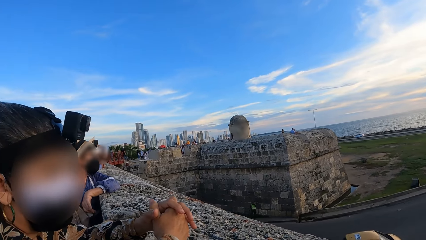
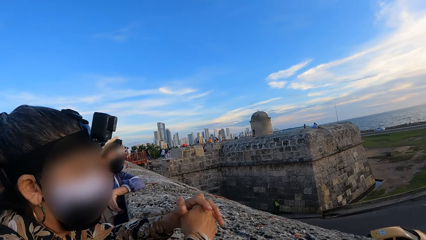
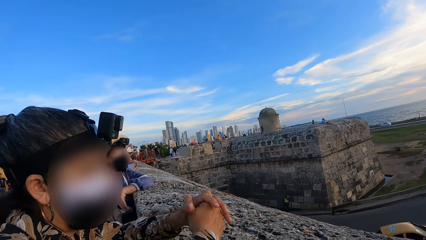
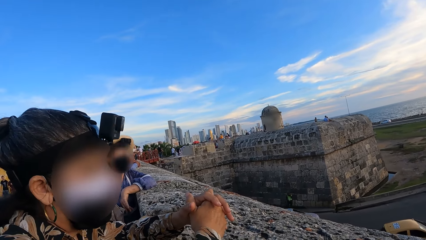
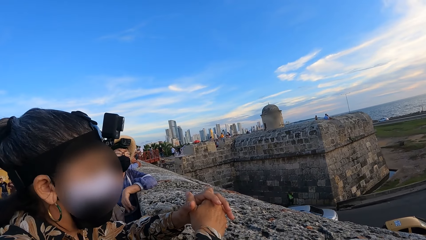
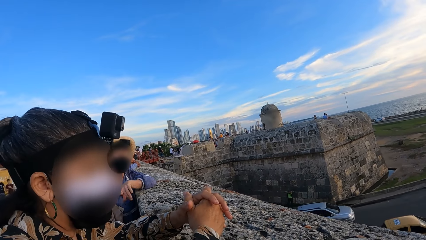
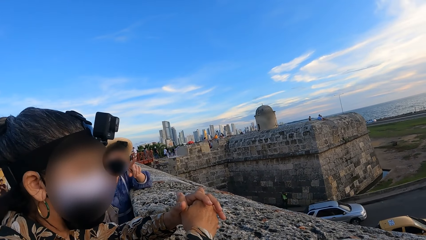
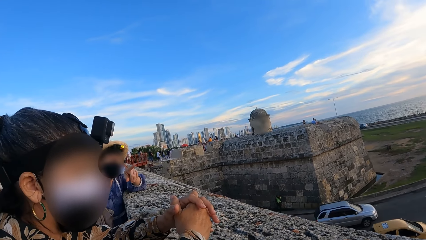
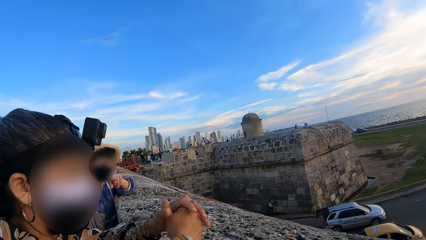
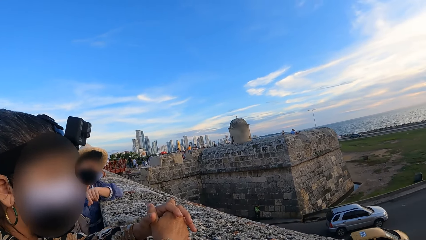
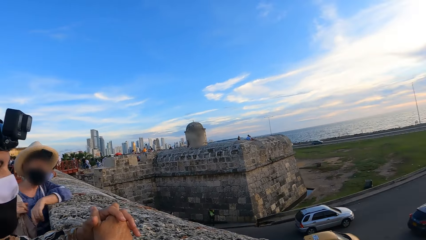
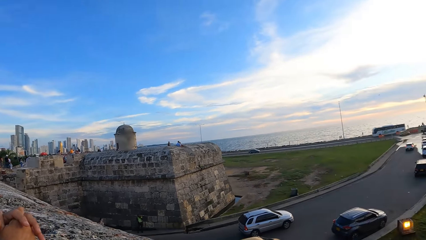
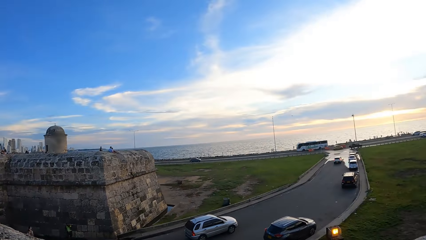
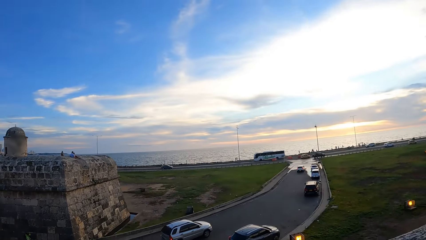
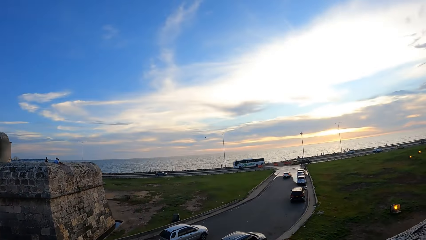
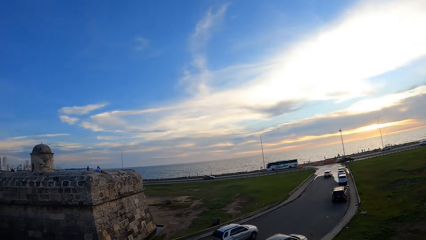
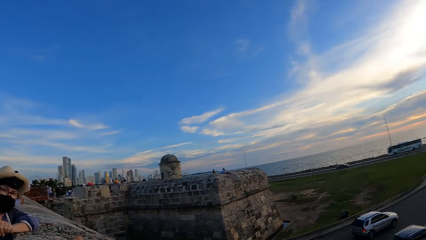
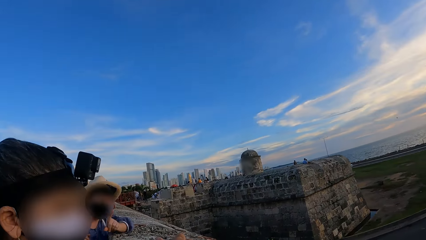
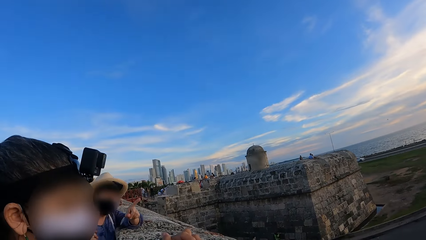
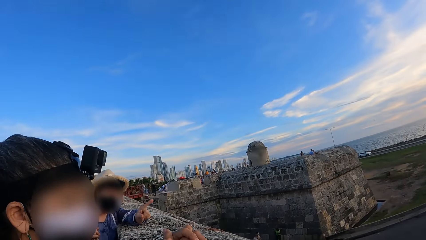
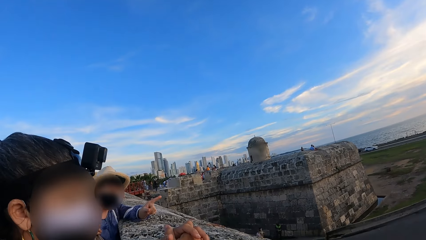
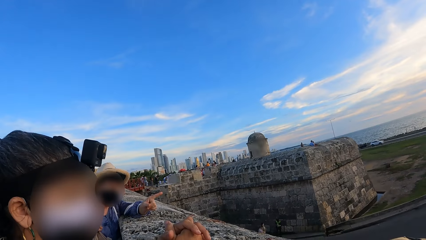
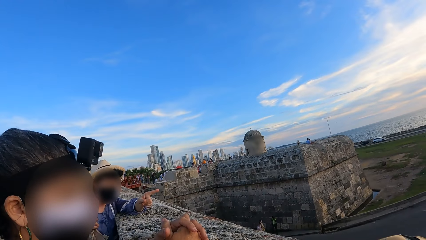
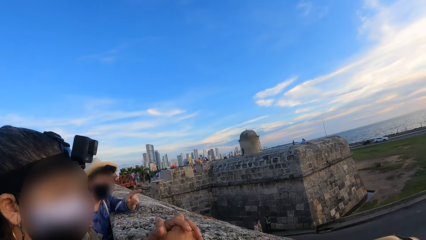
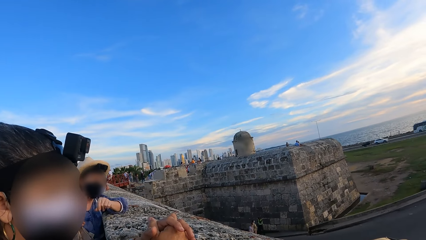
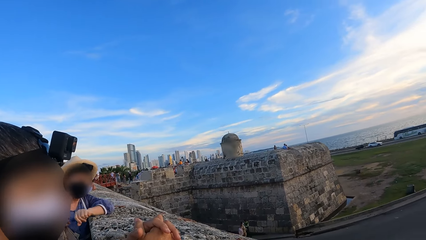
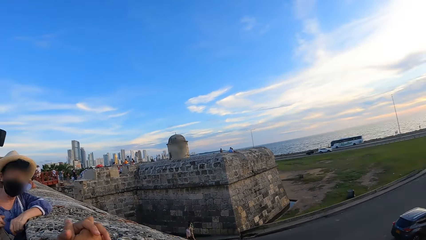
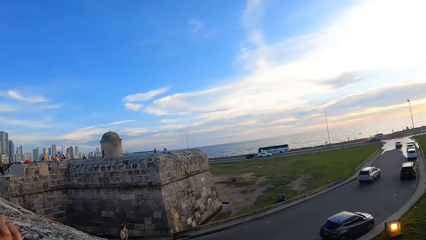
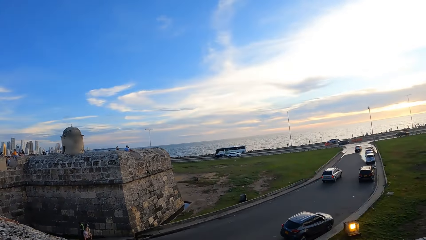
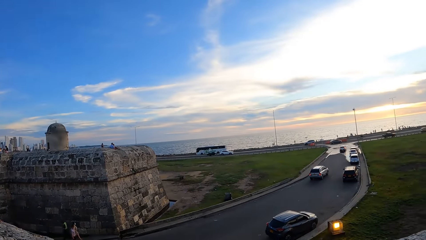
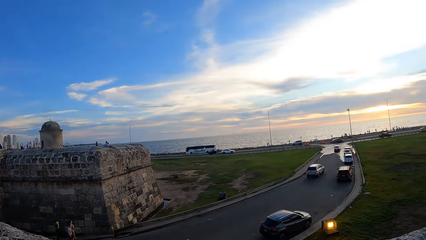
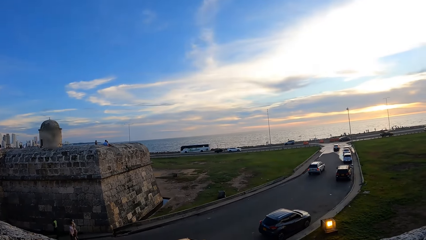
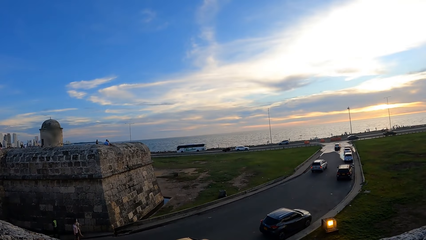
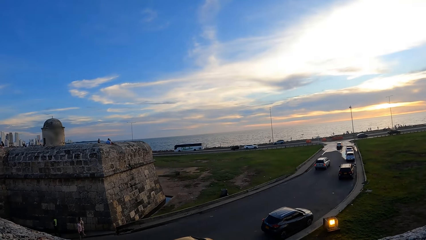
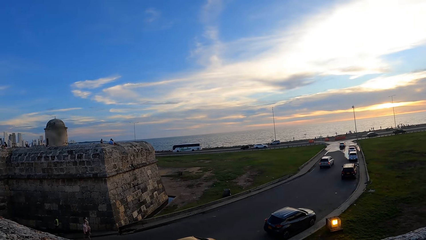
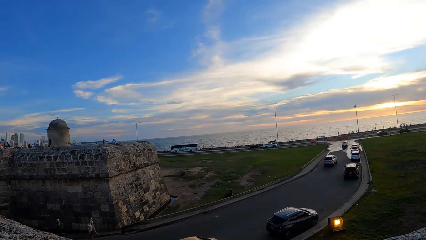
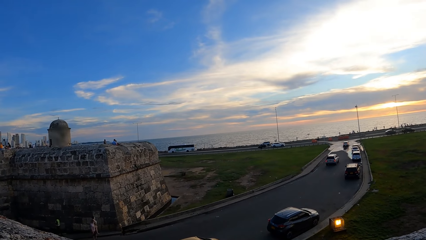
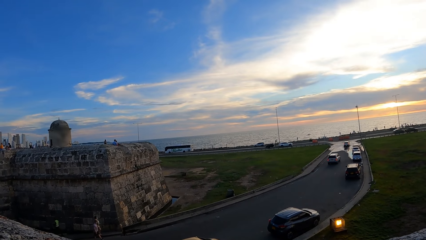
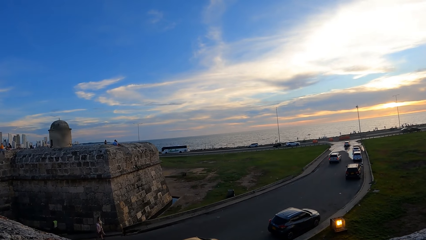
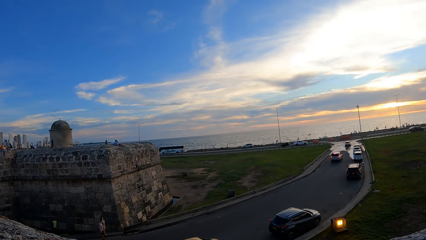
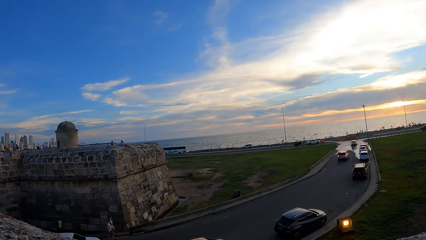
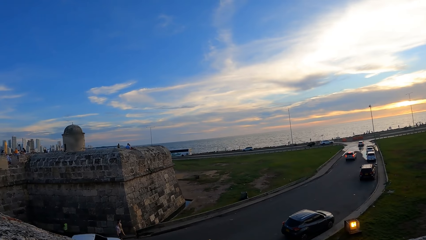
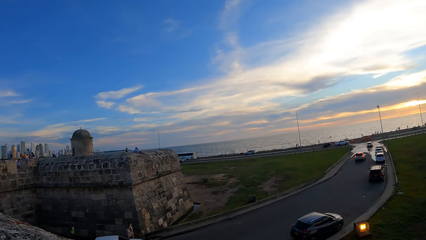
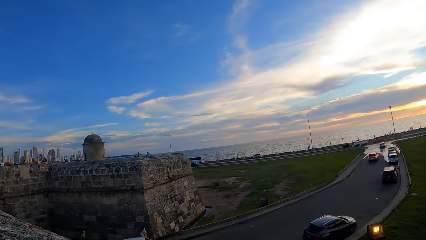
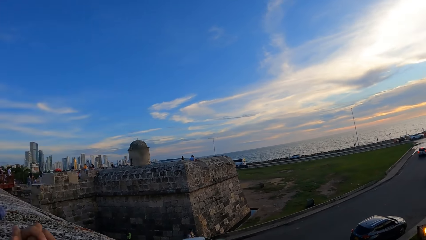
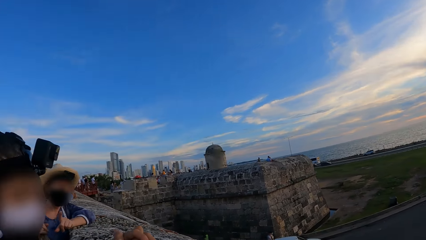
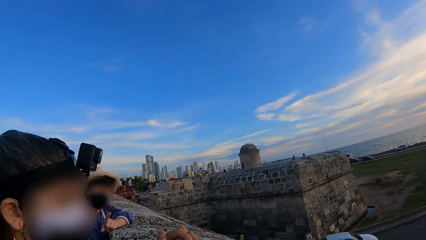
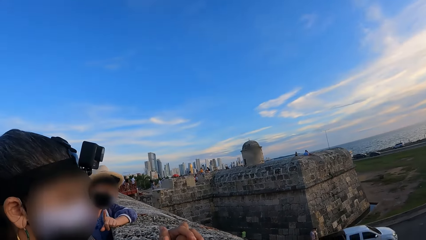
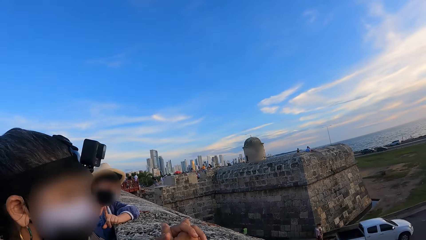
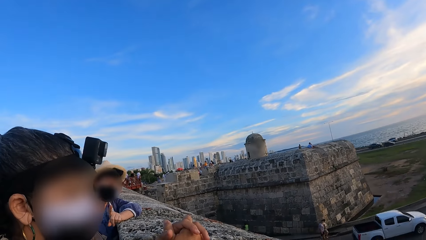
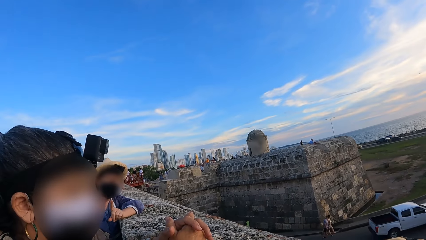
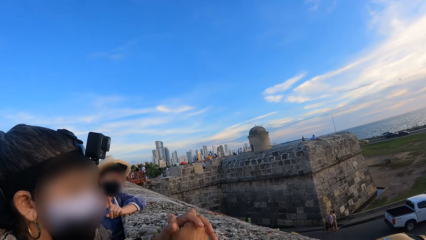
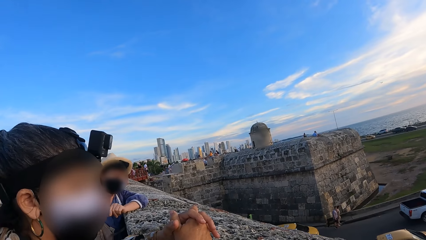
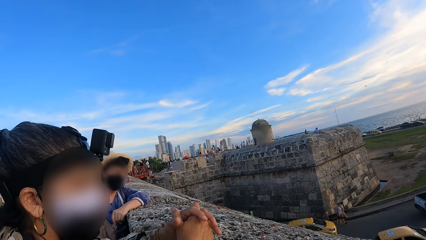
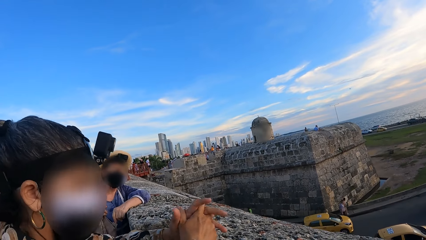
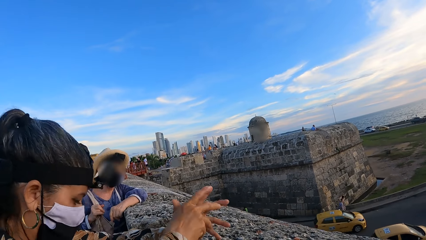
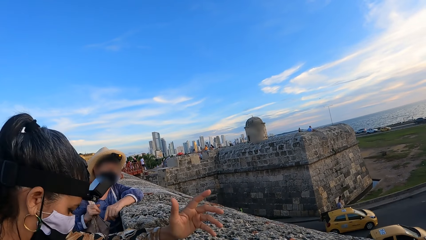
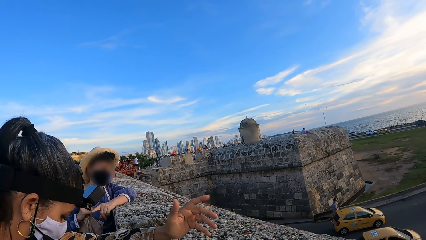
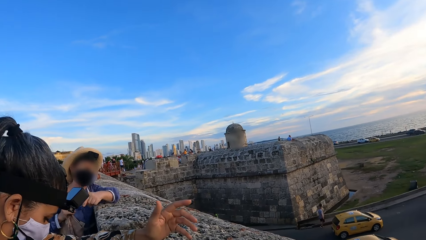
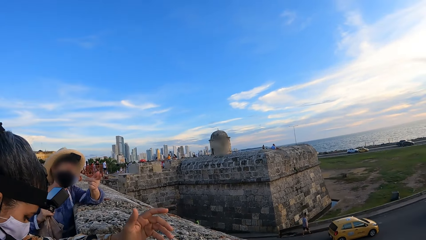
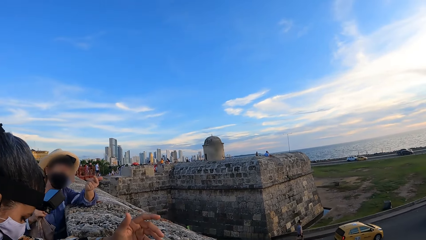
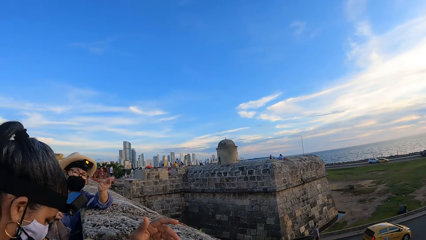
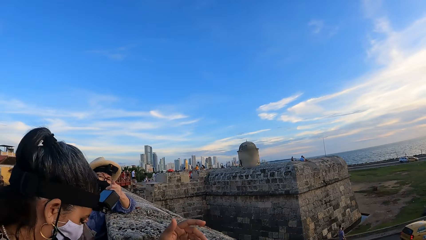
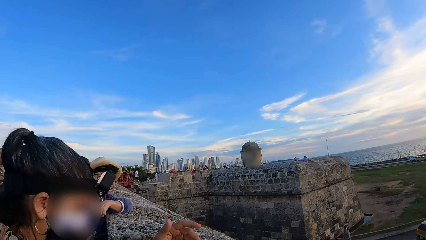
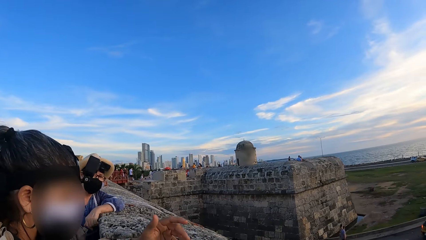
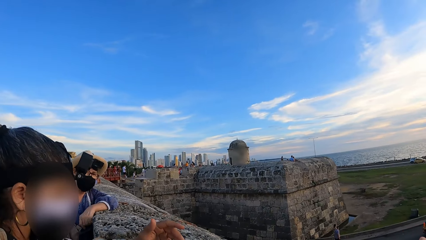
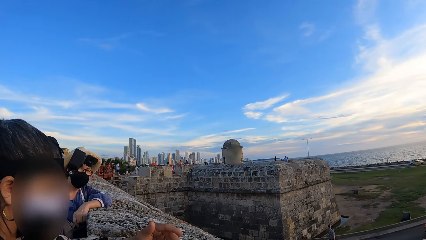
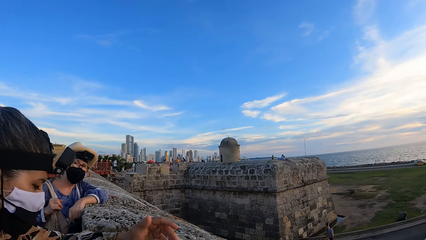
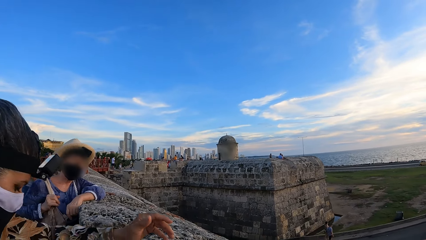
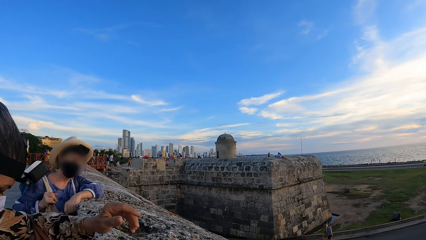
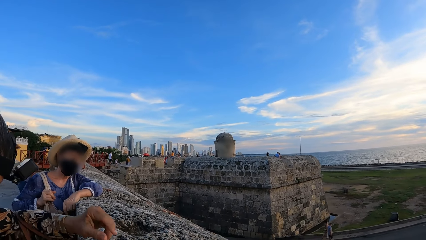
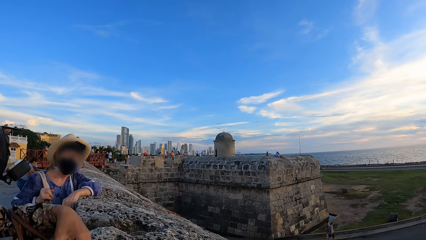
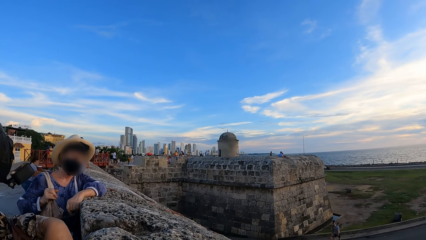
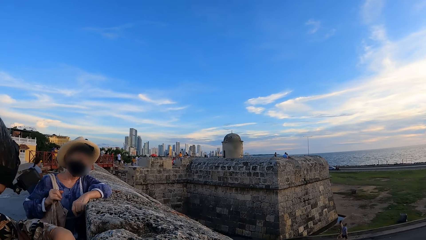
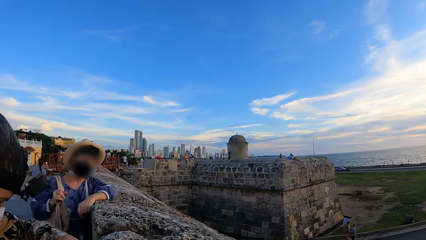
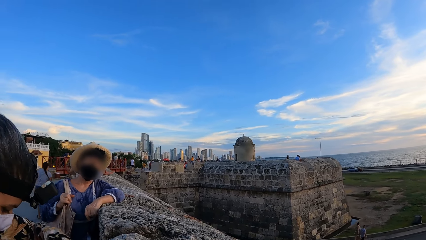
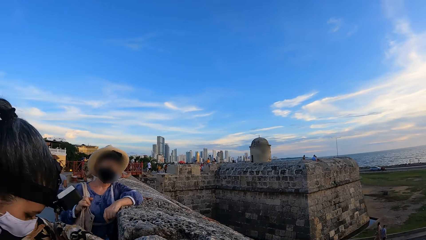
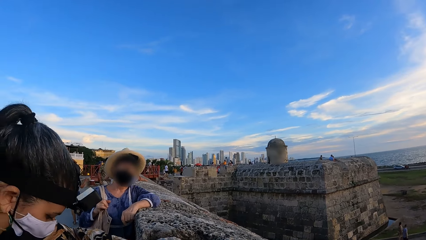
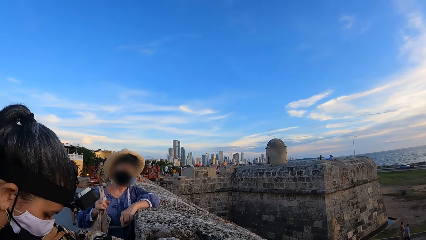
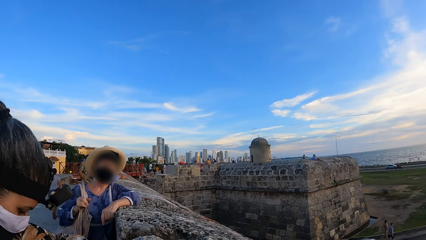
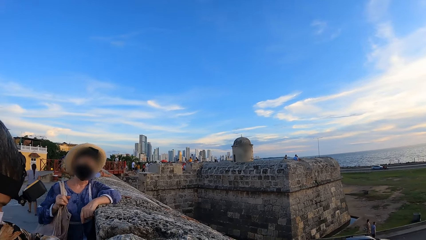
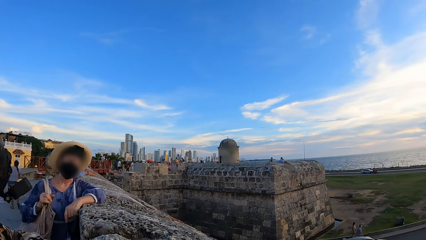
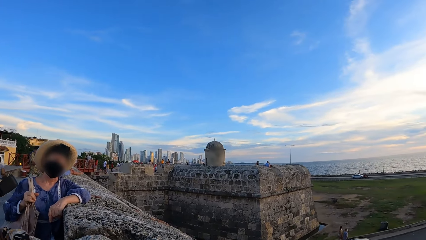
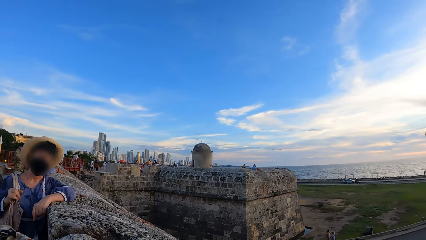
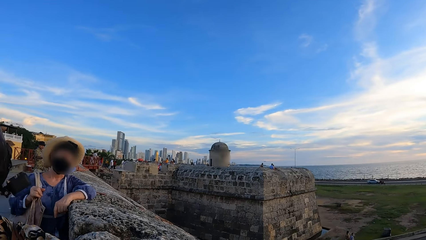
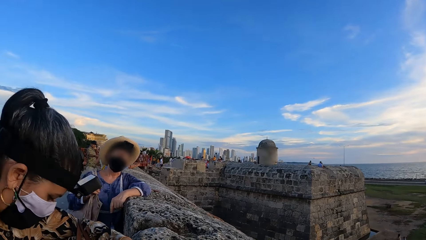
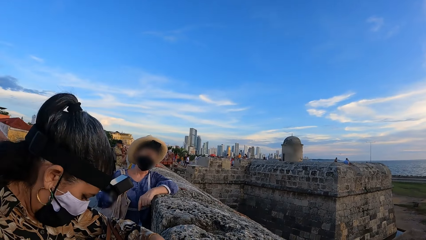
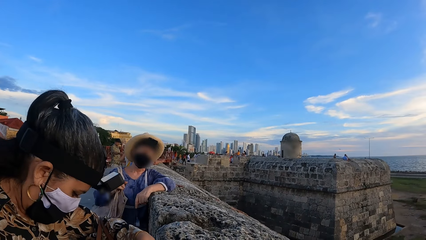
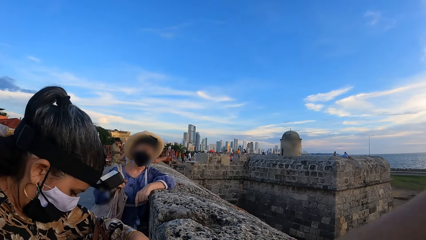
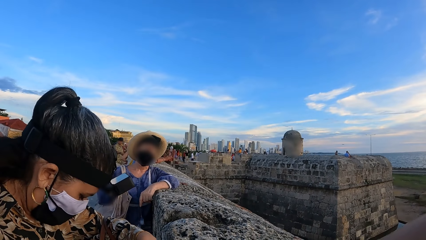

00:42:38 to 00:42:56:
The camera wearer looks around a bridge. A lady interacts with the camera wearer. The camera wearer looks around a road. The lady interacts with the camera wearer. The camera wearer looks around the road. They interact with the lady. Another lady moves her hands on a wall.
